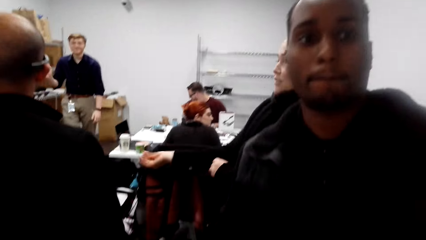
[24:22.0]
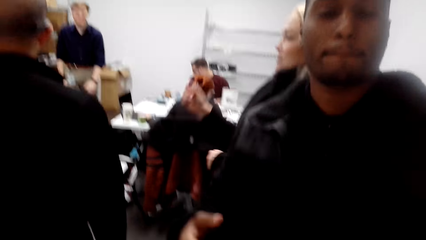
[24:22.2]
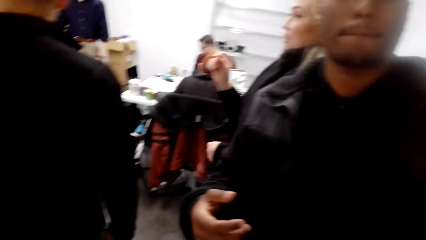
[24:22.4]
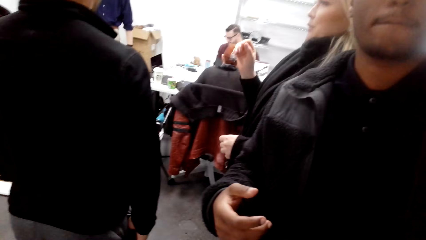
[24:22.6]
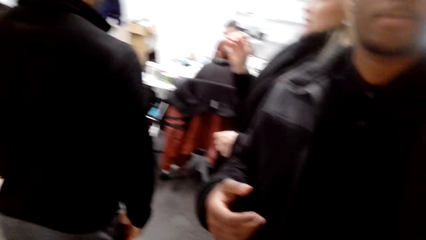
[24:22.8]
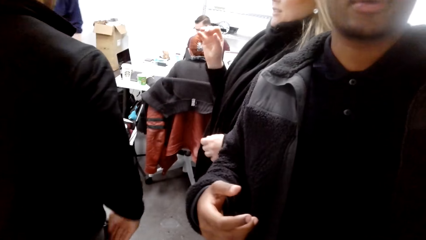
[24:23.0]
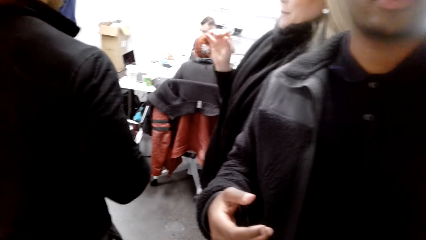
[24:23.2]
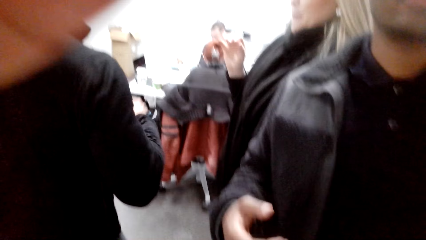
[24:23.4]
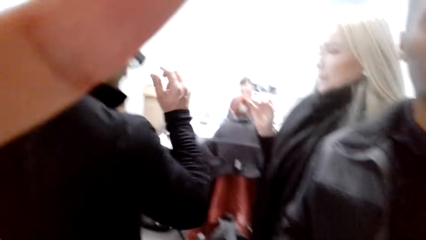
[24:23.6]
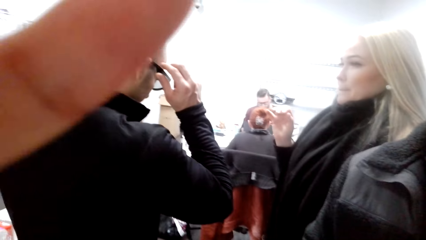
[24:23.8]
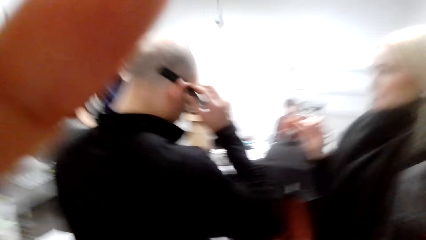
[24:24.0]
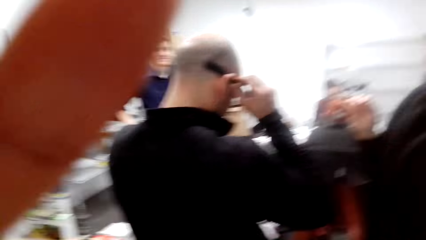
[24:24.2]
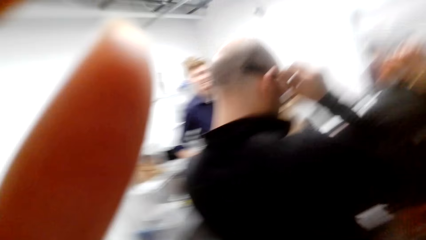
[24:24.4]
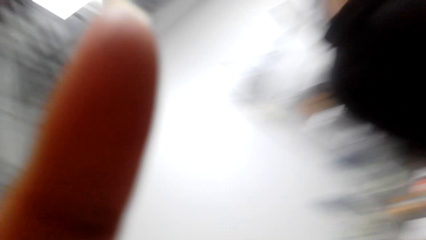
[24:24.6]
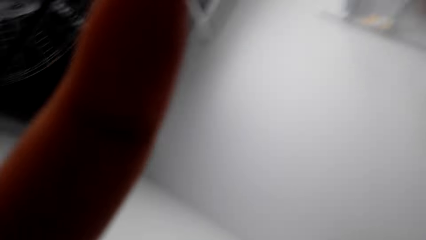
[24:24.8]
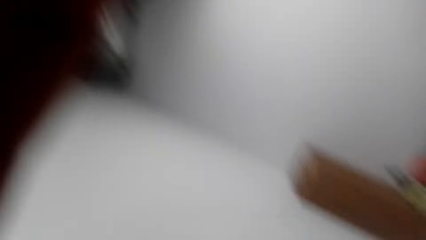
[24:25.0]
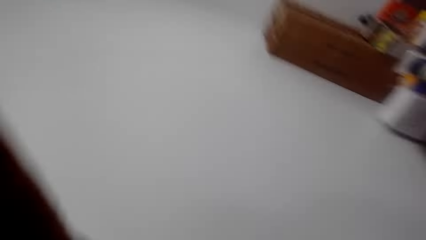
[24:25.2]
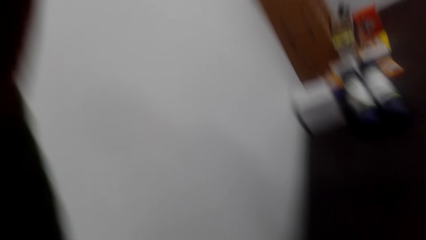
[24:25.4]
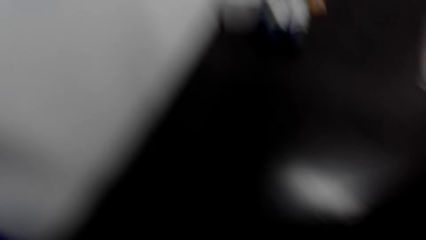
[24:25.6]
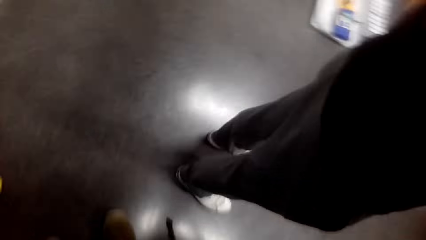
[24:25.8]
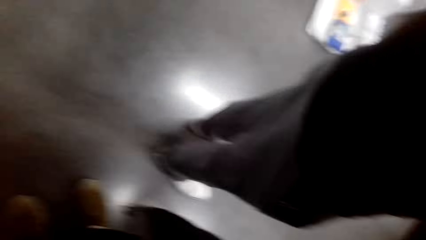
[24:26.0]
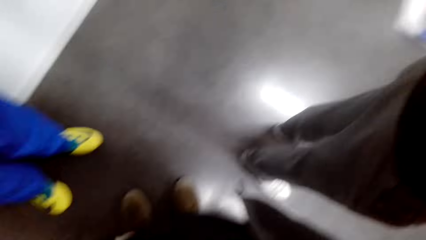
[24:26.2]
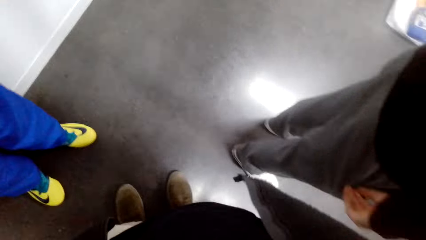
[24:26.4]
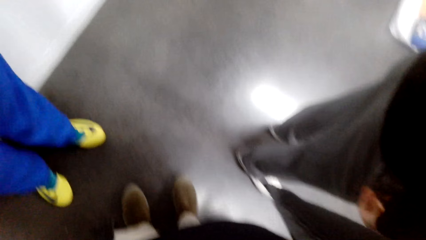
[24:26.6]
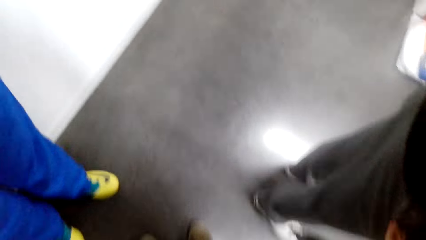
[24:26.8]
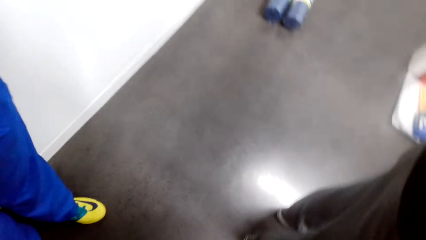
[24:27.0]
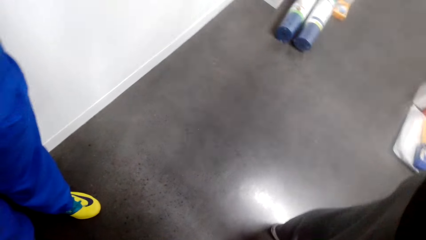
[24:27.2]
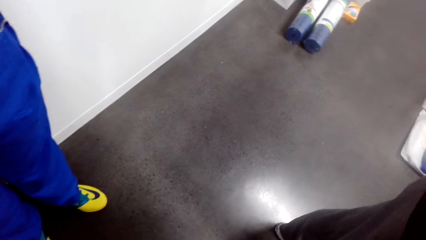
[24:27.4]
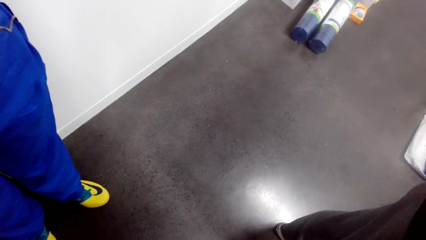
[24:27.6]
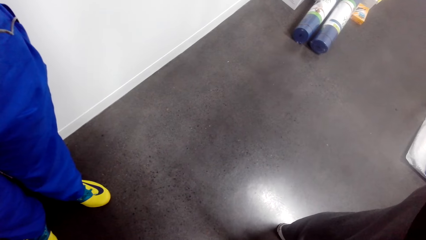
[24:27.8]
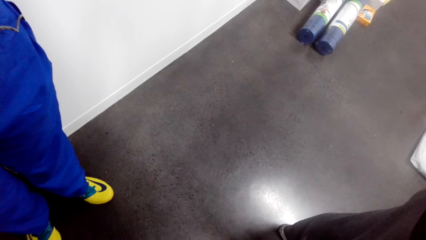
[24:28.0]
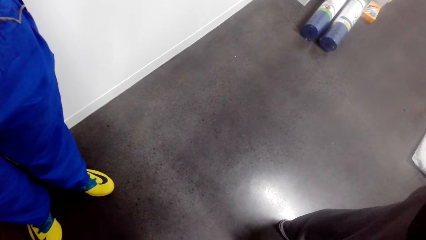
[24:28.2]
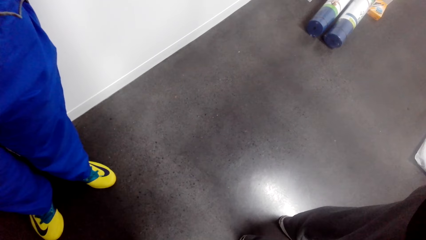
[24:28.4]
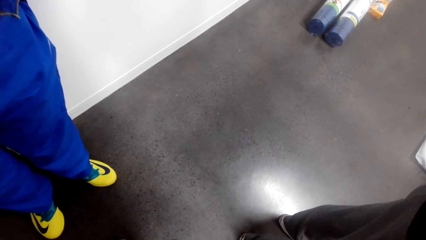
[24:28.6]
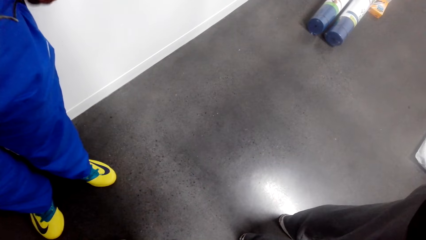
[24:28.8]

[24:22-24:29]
A man enters the room. The man fixes a camera on the camera wearer's head.
